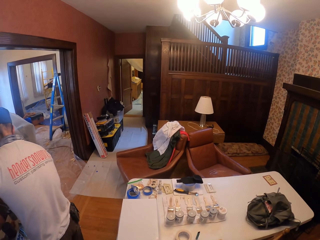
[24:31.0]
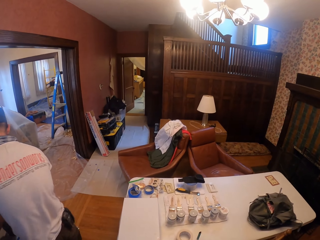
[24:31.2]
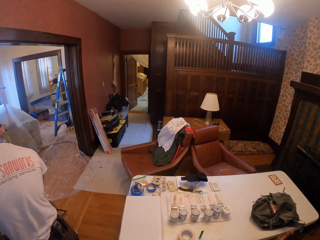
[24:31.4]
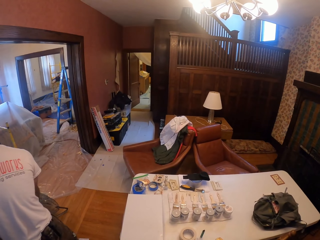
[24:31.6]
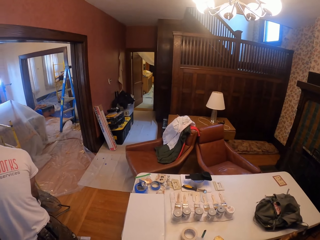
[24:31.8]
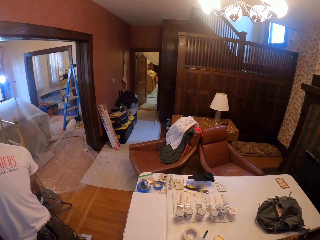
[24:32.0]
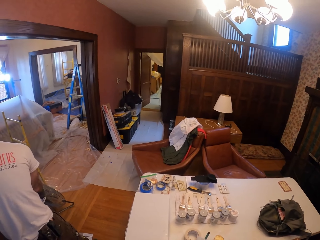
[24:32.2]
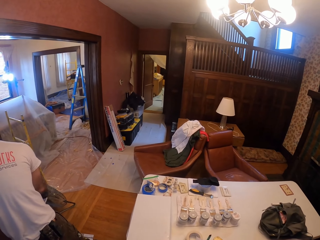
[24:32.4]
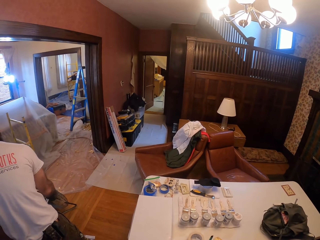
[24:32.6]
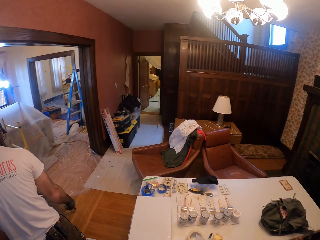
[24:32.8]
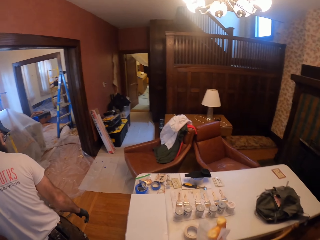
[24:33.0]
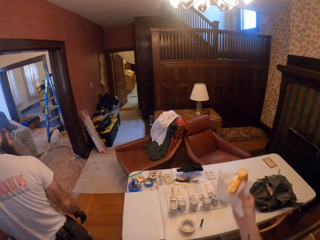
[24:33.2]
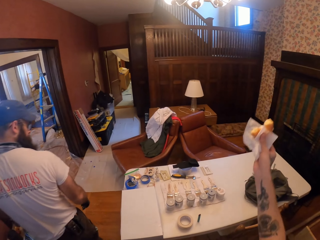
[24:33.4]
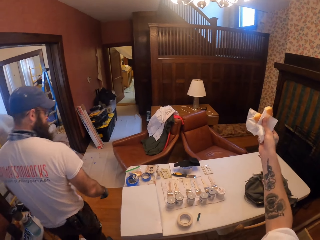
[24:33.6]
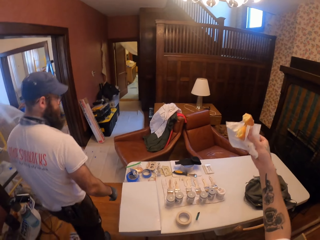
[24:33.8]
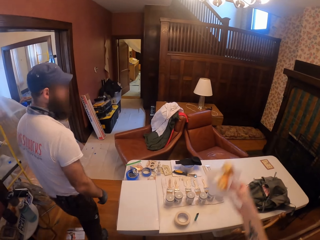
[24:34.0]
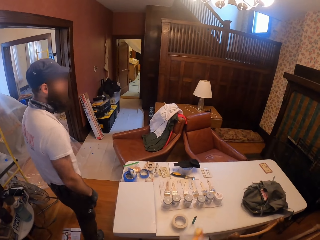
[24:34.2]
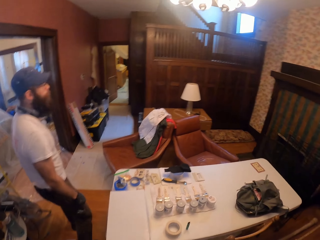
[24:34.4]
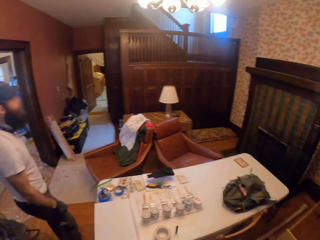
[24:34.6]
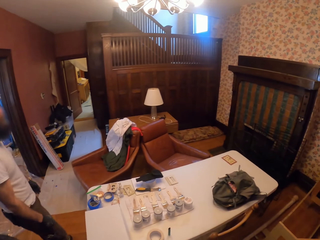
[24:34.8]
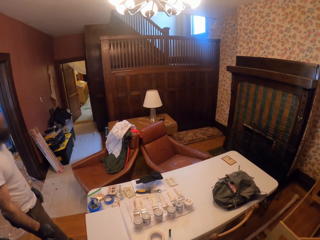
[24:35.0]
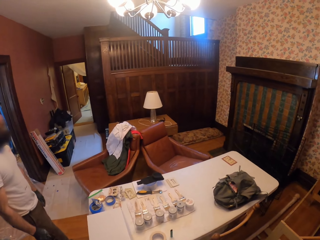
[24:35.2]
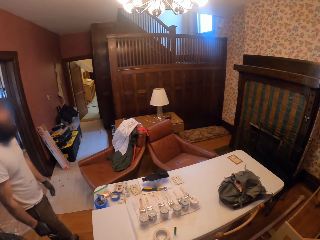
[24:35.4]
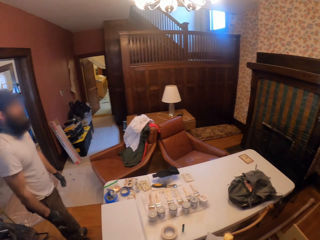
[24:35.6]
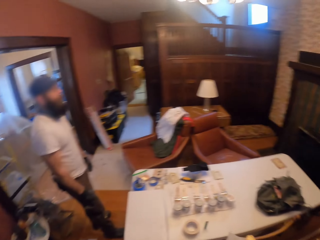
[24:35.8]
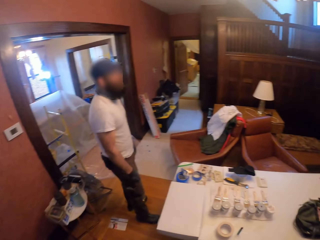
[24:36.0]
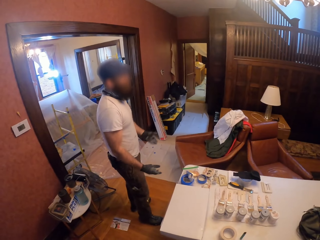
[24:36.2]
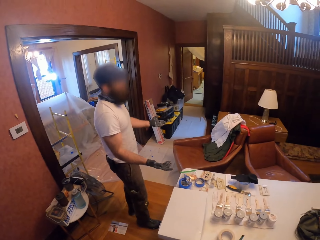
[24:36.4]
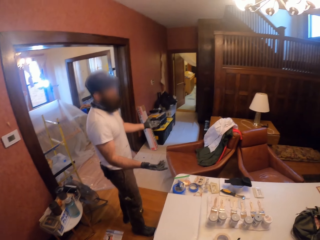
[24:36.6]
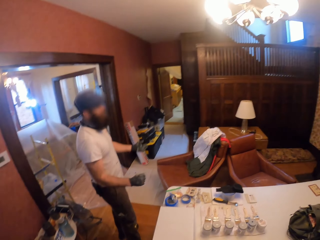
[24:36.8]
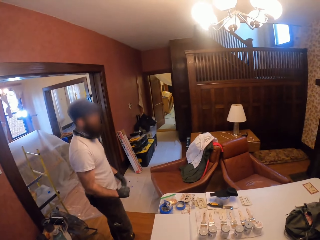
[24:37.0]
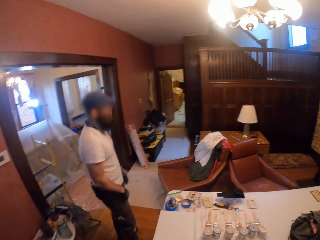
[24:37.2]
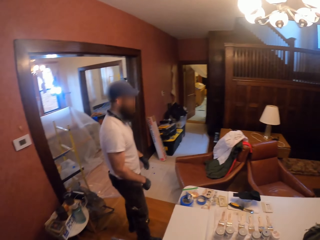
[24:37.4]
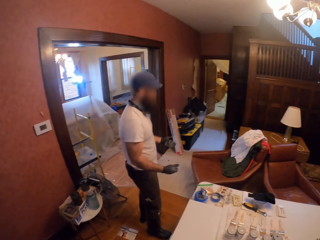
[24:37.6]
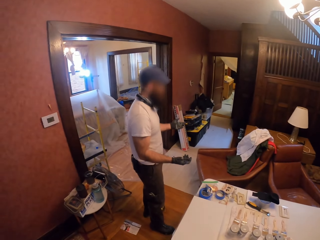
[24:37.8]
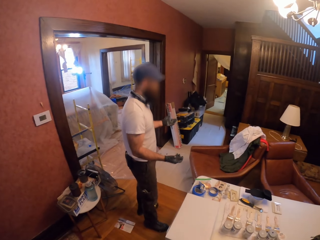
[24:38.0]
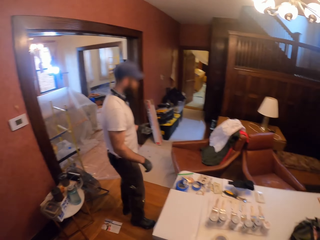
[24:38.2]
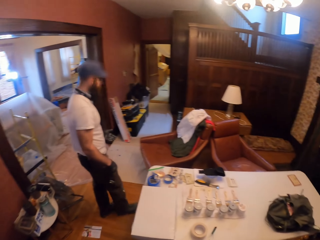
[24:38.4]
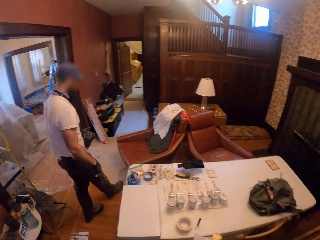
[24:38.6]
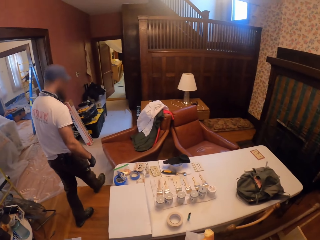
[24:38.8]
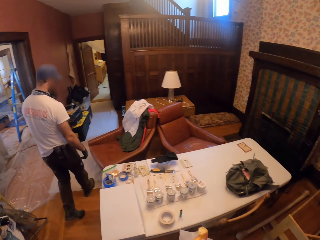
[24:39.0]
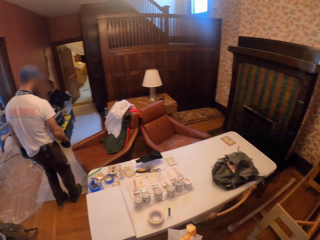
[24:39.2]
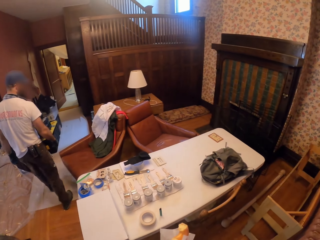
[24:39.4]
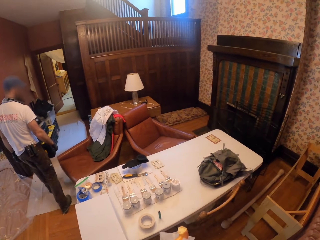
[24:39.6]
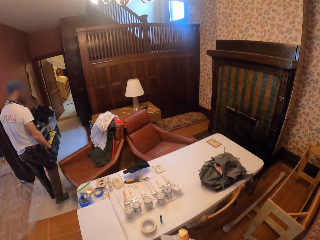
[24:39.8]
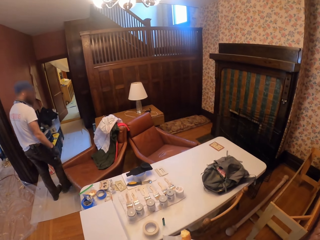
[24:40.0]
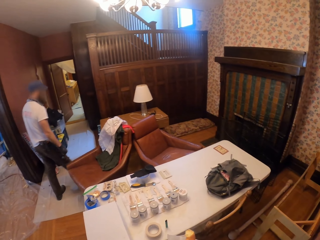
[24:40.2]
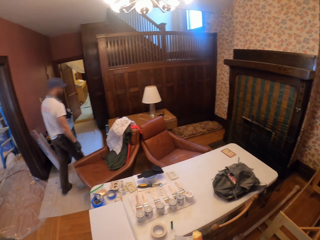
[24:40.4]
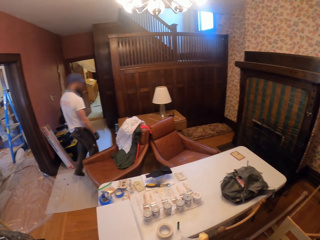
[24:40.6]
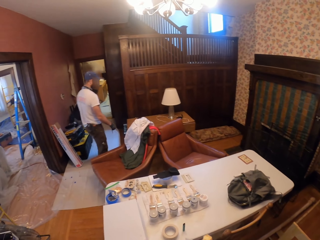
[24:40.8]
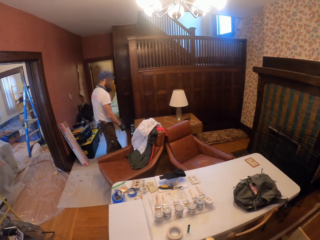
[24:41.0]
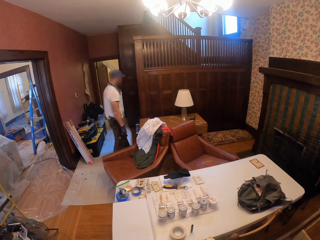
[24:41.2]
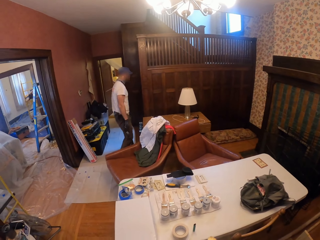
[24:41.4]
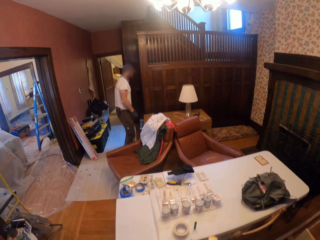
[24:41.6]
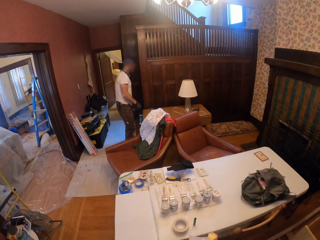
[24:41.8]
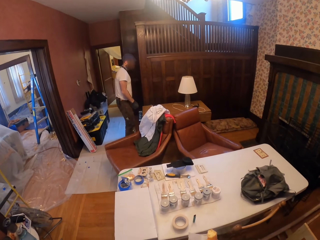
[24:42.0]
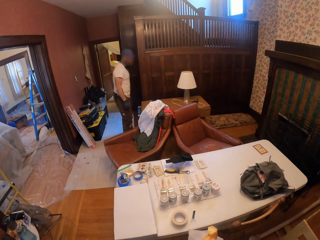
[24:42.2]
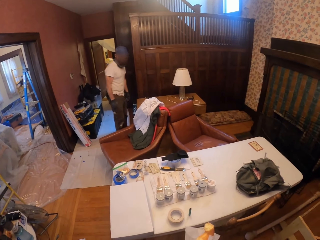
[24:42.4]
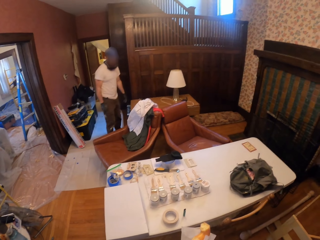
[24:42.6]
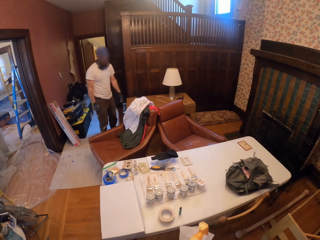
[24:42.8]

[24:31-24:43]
The camera wearer points aside. A person talks to the camera wearer. The person walks towards the seat.

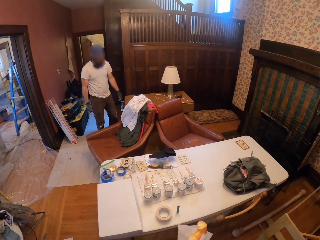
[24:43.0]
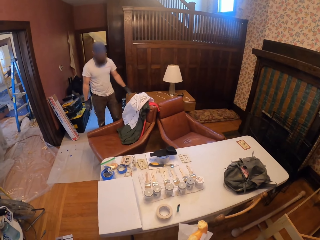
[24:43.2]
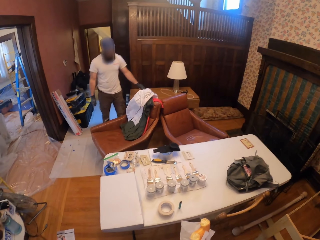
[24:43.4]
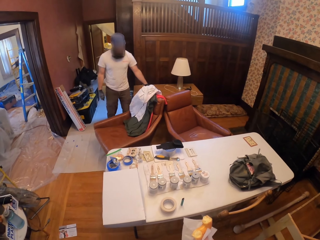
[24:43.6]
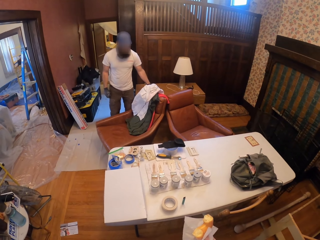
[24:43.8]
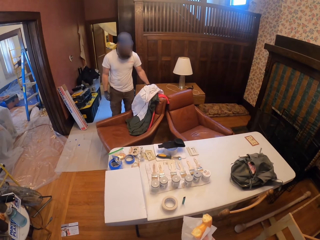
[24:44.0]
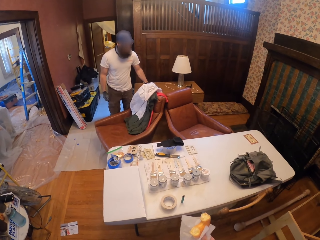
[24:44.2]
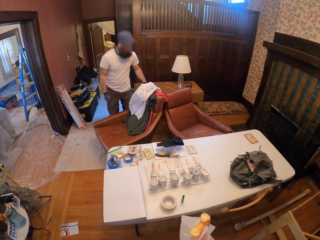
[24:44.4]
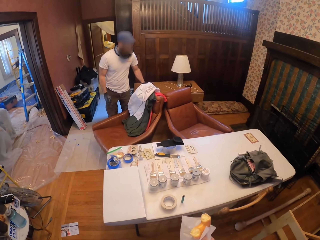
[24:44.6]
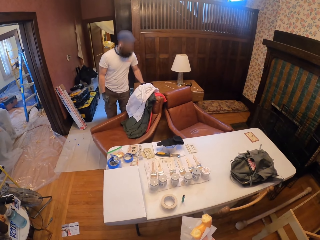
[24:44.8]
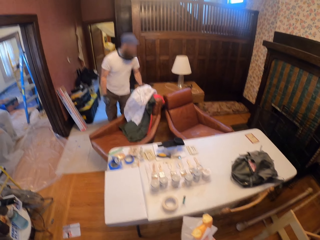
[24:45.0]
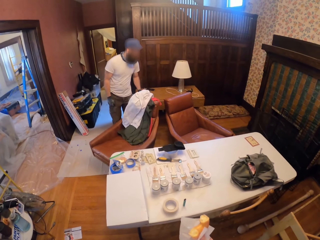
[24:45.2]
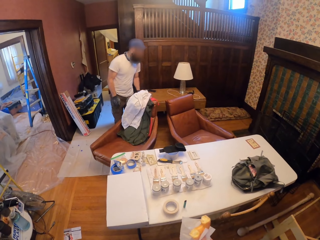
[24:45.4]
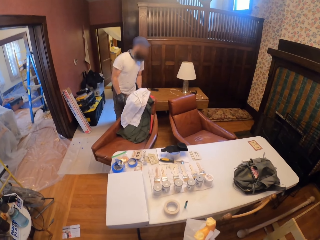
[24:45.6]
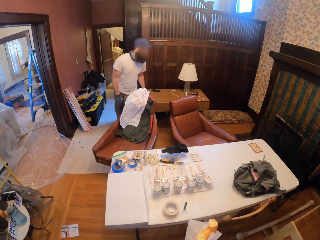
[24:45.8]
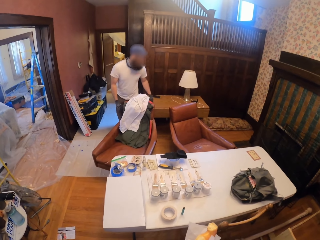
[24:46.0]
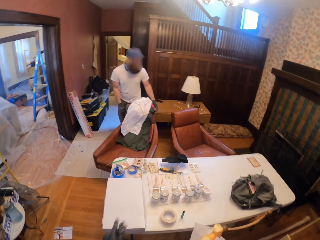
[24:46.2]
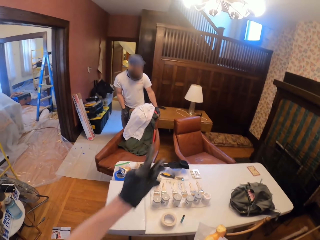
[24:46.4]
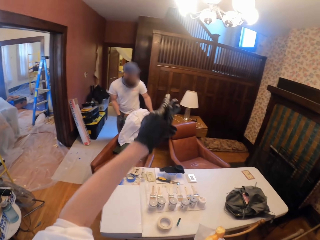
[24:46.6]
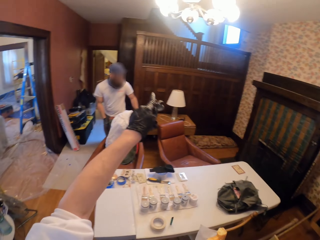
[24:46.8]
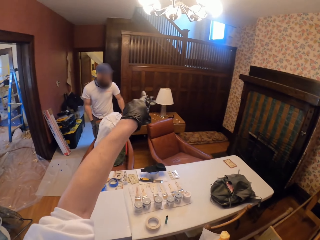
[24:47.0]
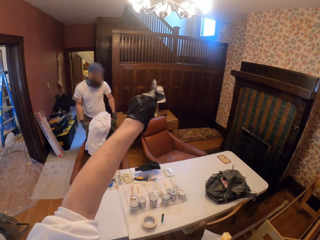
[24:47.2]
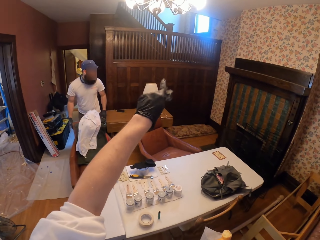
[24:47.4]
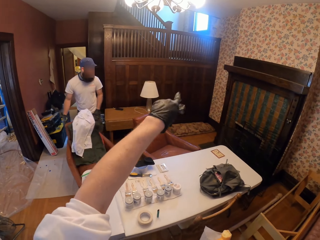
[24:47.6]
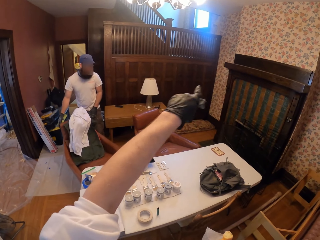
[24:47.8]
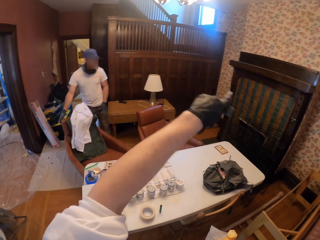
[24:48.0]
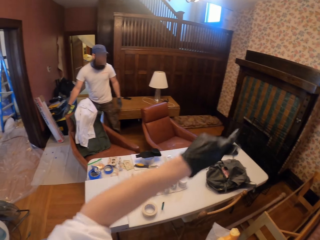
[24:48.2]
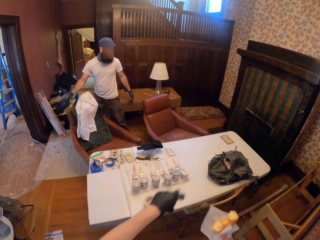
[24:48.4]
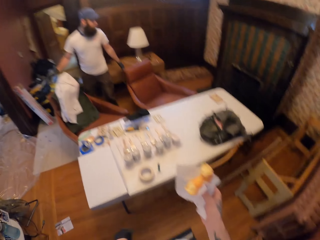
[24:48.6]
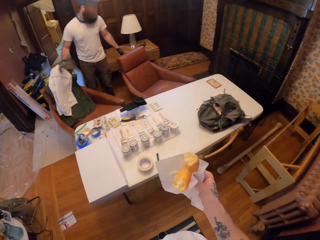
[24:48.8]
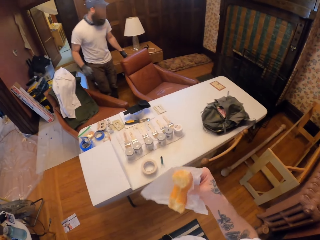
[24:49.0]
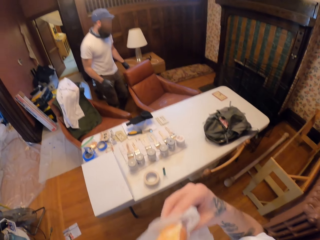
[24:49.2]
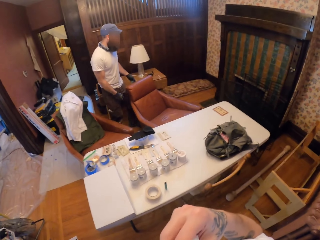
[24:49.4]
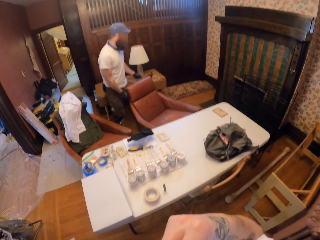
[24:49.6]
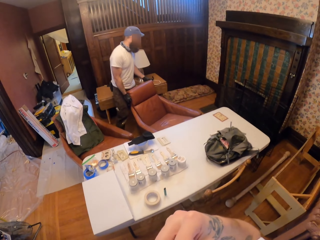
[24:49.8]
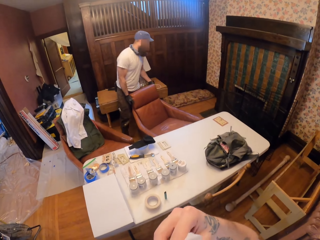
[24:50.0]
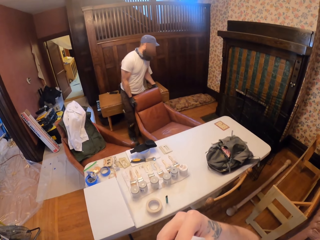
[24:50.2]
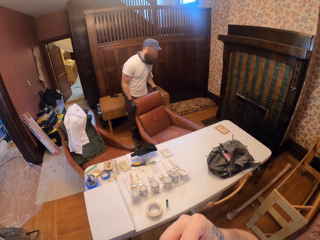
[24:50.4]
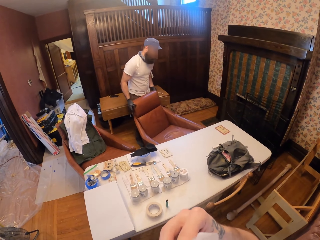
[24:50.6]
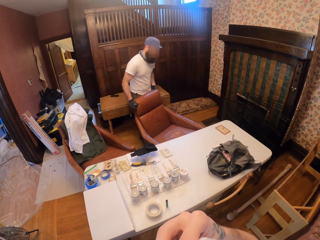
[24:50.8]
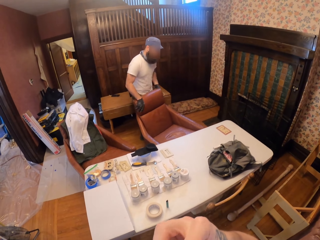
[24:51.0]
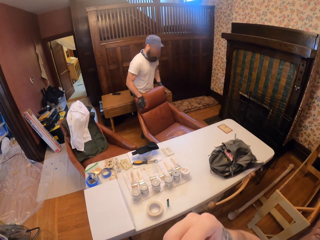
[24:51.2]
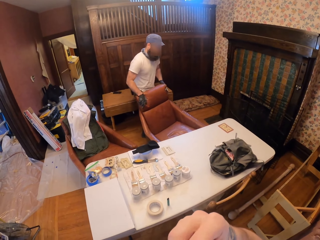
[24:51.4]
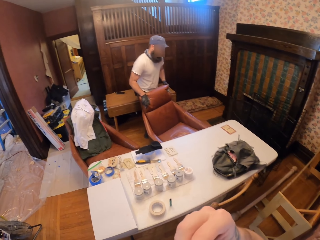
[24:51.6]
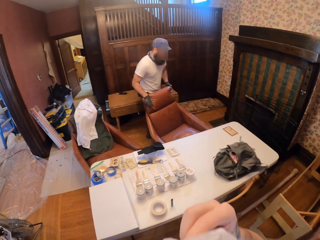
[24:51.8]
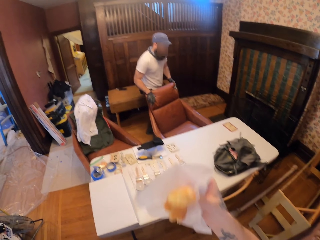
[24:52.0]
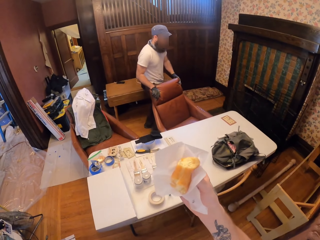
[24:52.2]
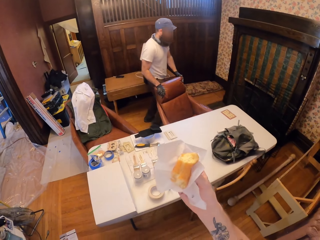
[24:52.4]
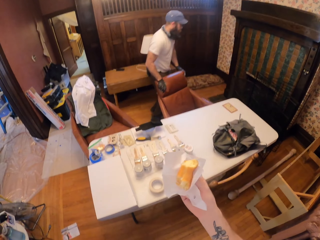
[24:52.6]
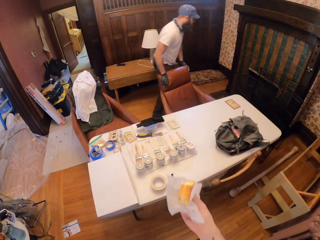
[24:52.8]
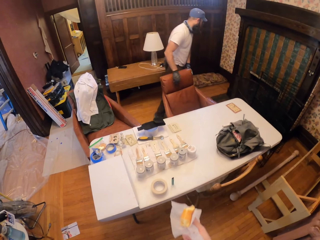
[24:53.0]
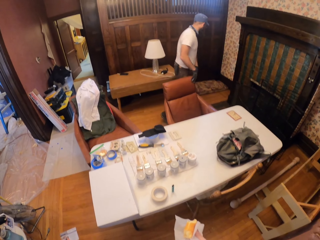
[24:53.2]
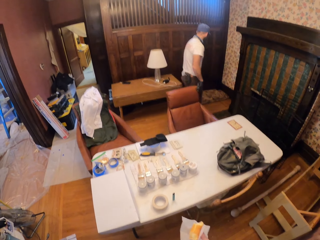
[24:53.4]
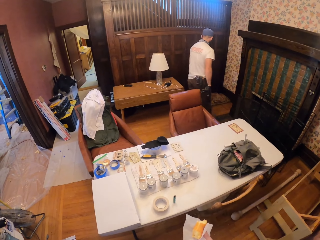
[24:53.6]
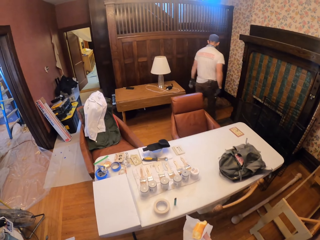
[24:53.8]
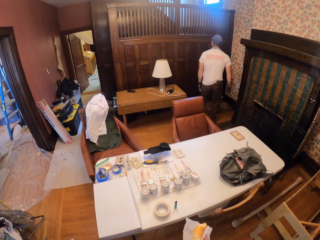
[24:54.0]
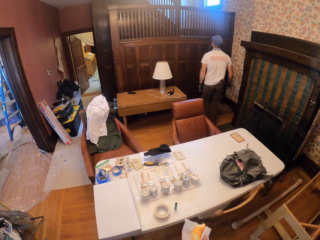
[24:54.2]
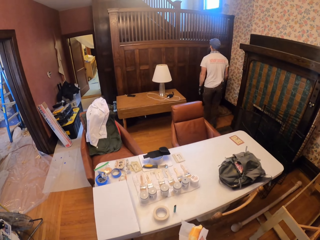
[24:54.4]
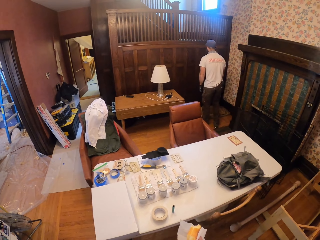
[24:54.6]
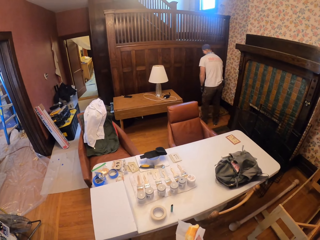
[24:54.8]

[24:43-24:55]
The camera wearer moves the seat. They point at a person. They eat a donut. The person moves the seat.
